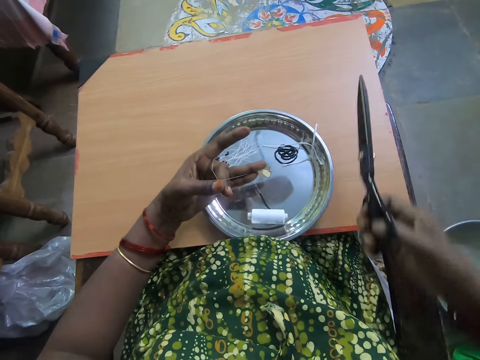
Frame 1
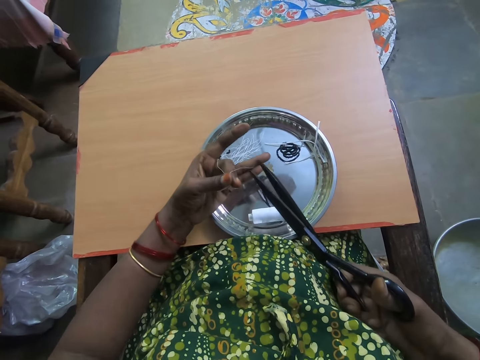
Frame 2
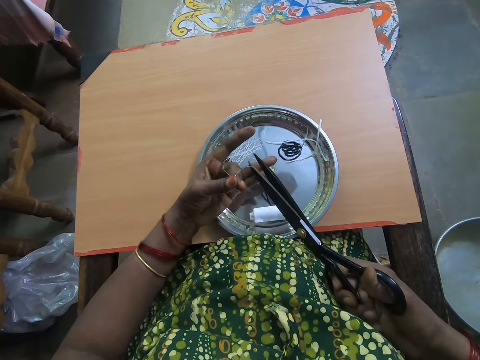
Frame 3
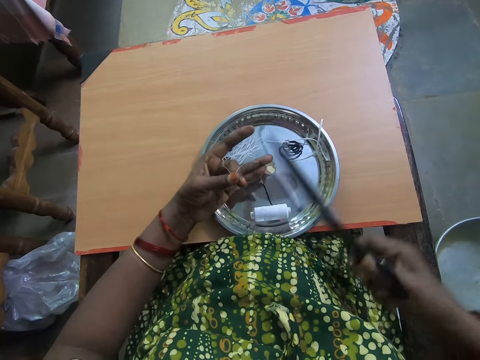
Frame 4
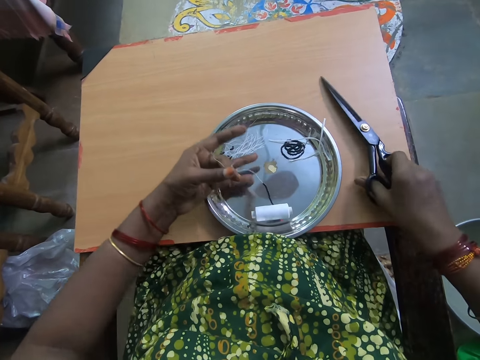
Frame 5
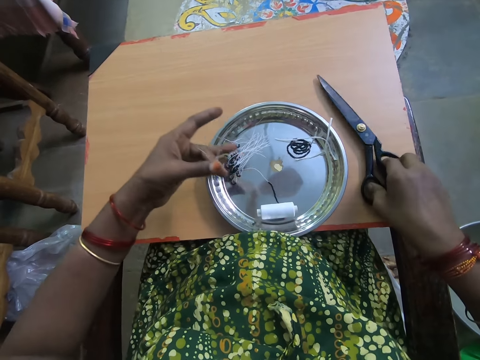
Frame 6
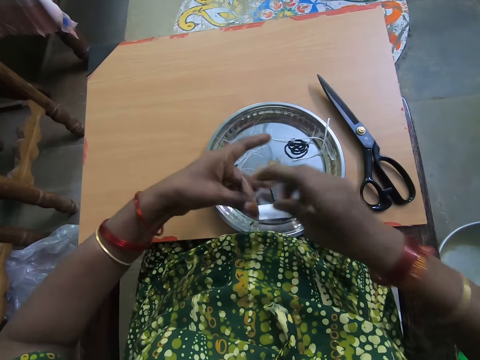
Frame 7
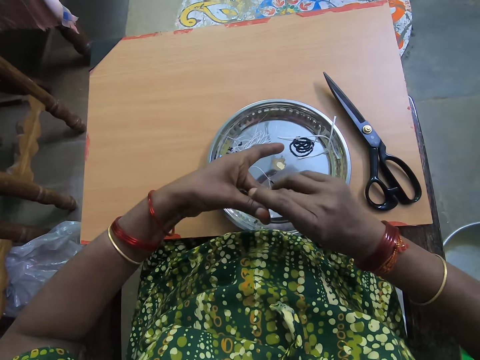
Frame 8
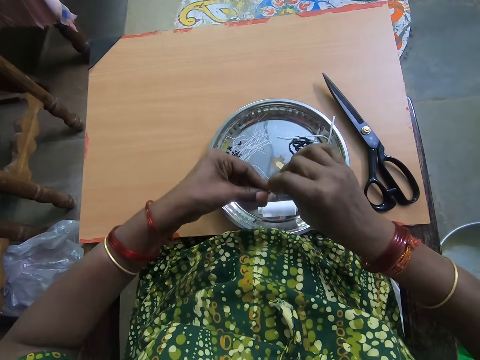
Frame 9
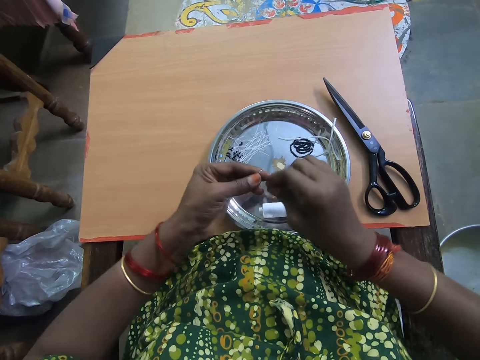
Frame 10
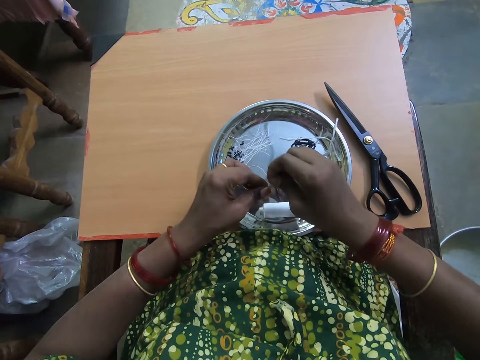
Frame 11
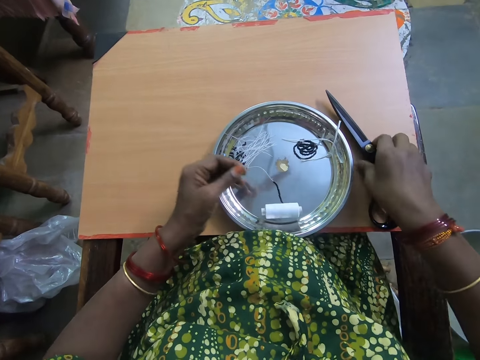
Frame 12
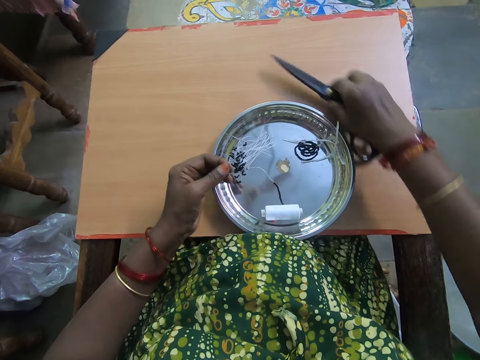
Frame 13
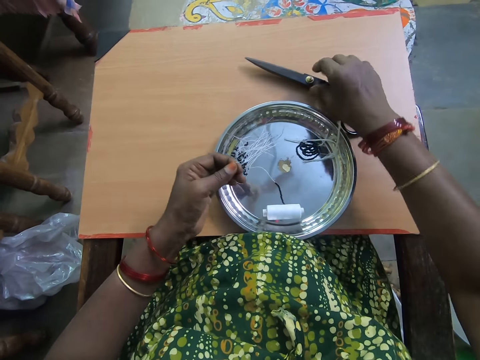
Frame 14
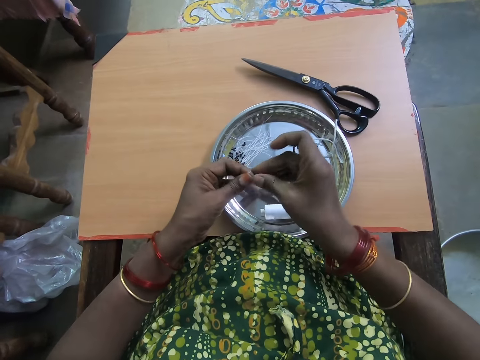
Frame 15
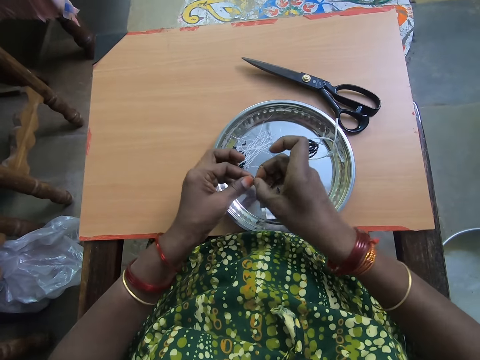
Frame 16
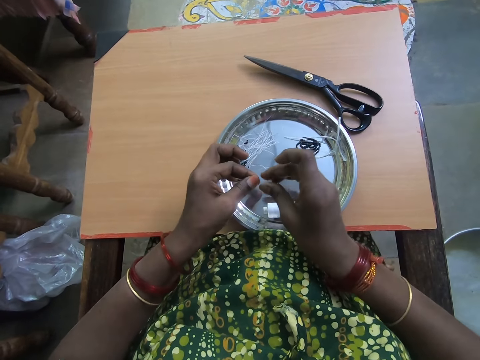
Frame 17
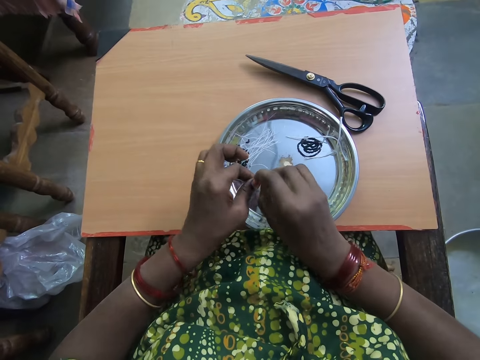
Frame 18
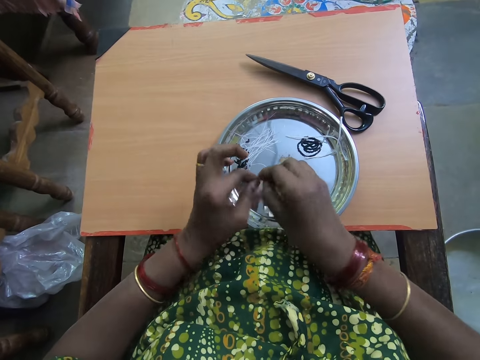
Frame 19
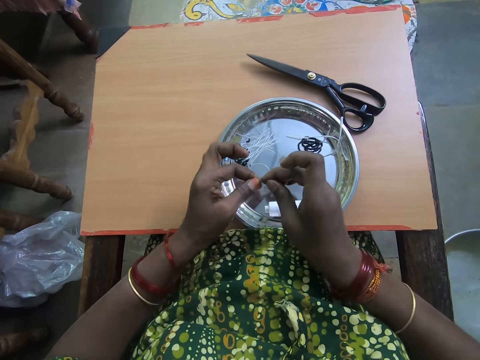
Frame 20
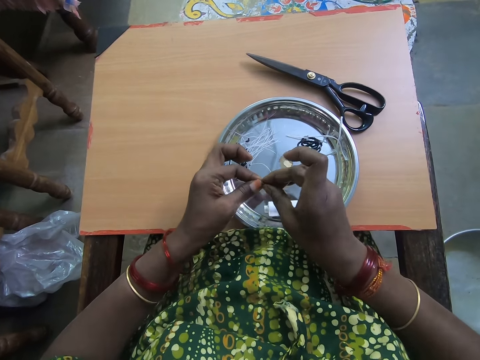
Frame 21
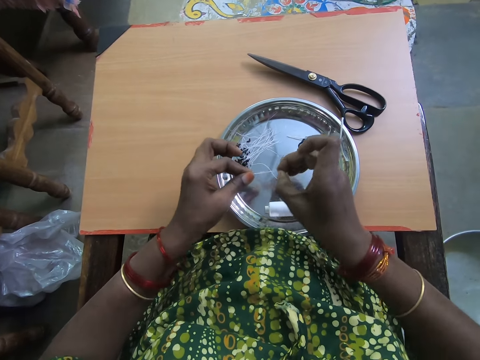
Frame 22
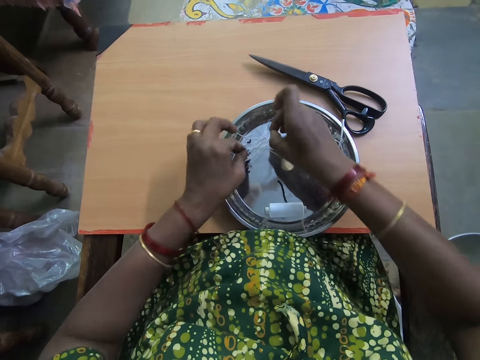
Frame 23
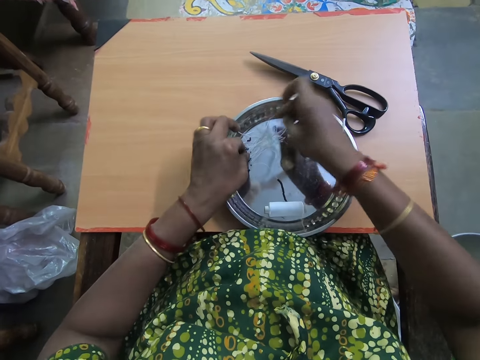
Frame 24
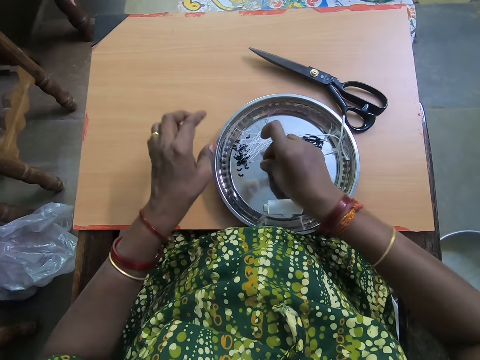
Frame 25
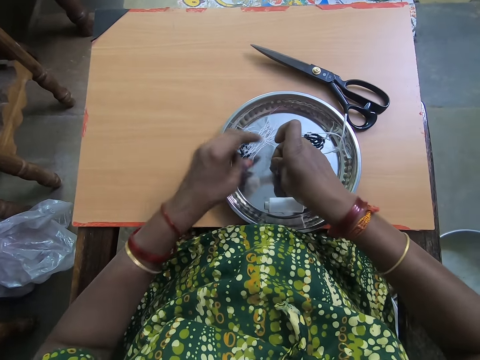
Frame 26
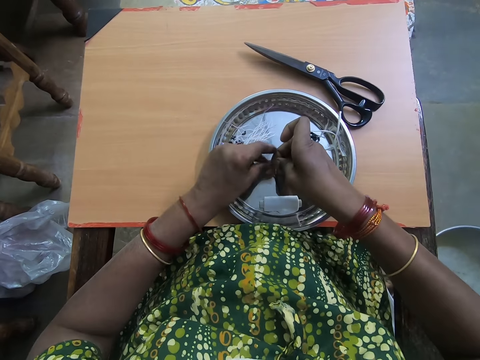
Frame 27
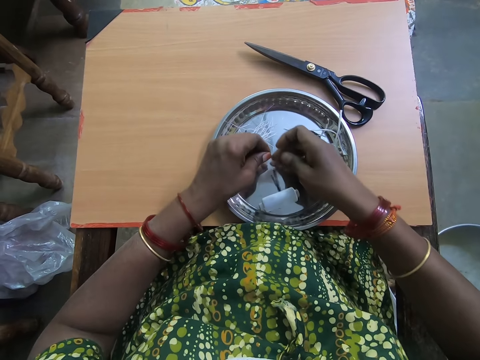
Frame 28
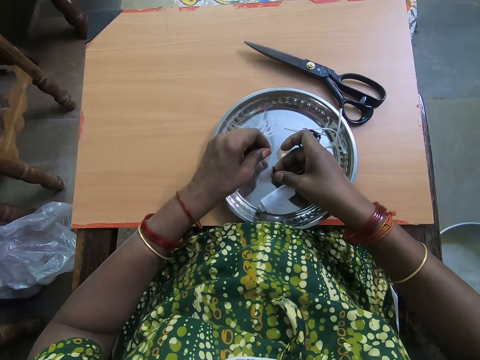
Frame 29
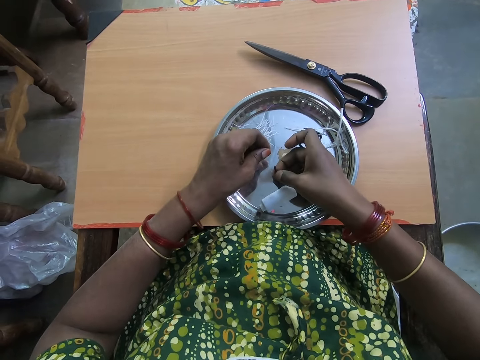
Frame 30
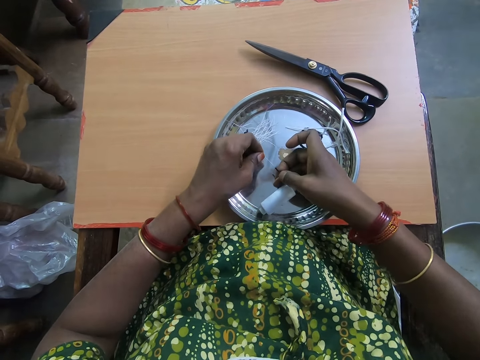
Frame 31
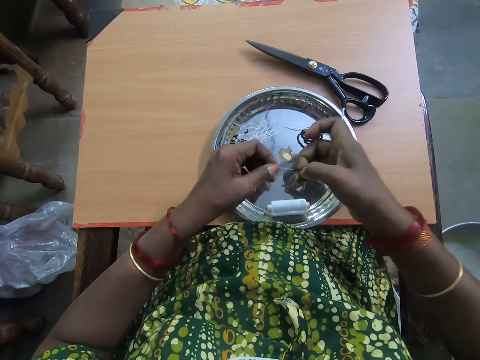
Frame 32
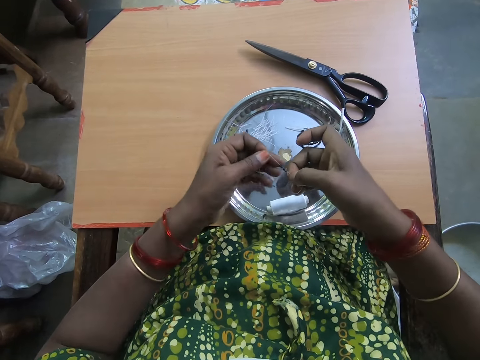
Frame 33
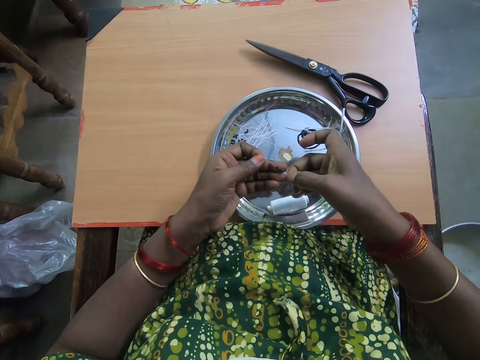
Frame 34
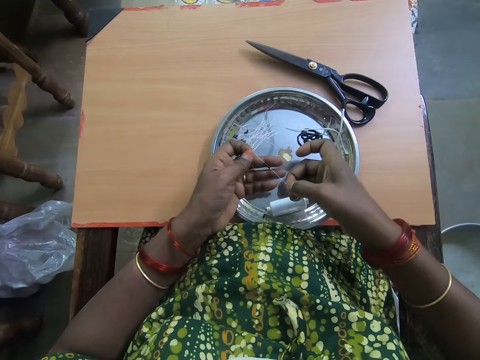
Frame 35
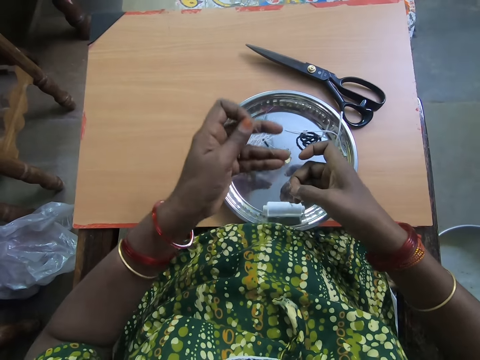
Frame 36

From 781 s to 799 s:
The camera wearer picks the beaded thread or polyester yarn from the plate with her left hand. She picks the scissors from the table. She cuts the beaded thread with the scissors. She drops the scissors on the table with her right hand. She ties the tip of the thread with both hands. She folds the polyester yarn with hands. She picks up the scissors with her right hand from the table. She moves the scissors on the table. She drops the scissors on the table with her right hand. She folds the polyester yarn with hands. She ties the tip of the thread with both hands. She drops the beaded thread on the plate with both hands. She picks the beaded thread from the plate with her right hand. She passes the thread to her left hand. She separates the beads in the thread with her right hand. She pulls the thread with her right hand. She straightens the polyester yarn with hands.

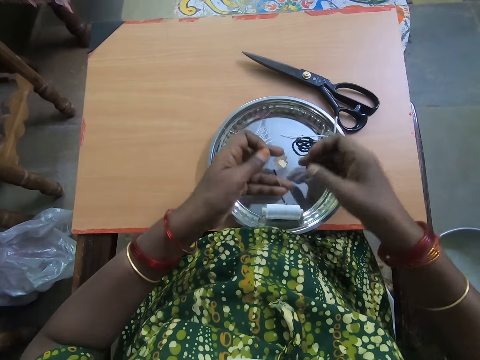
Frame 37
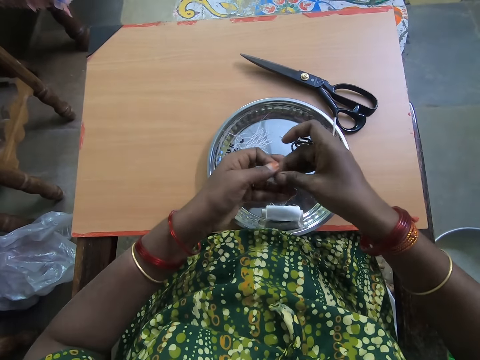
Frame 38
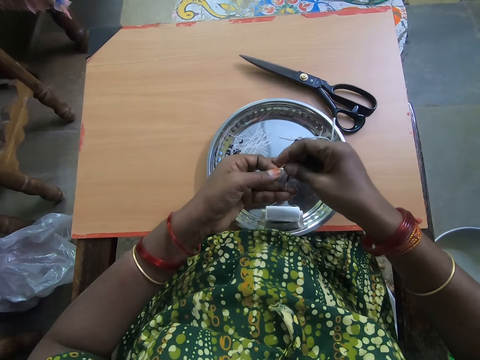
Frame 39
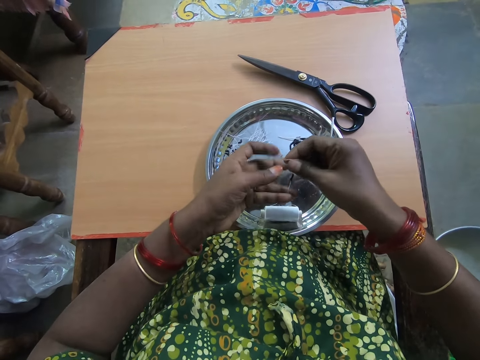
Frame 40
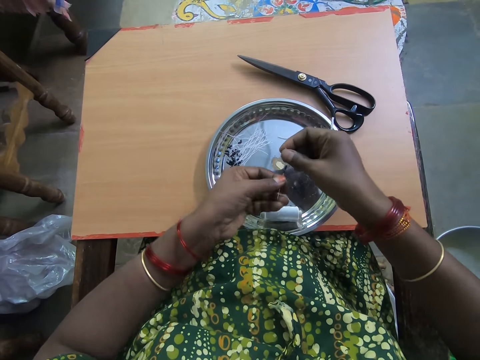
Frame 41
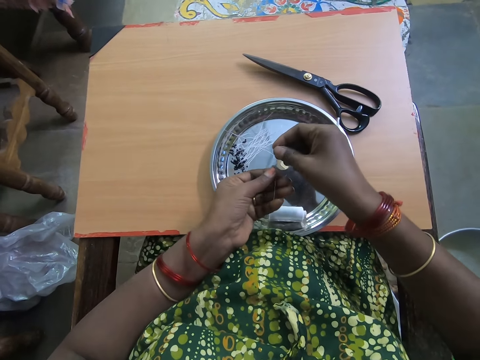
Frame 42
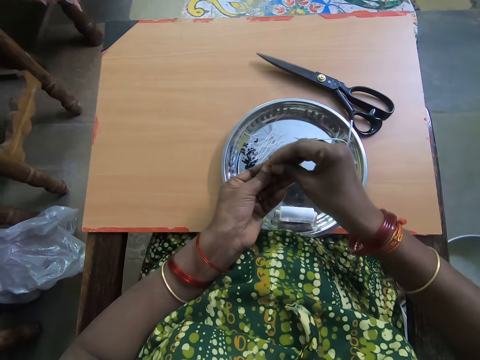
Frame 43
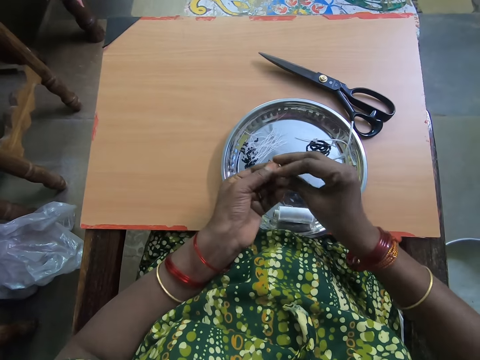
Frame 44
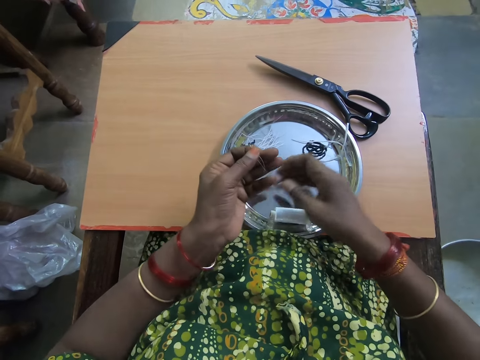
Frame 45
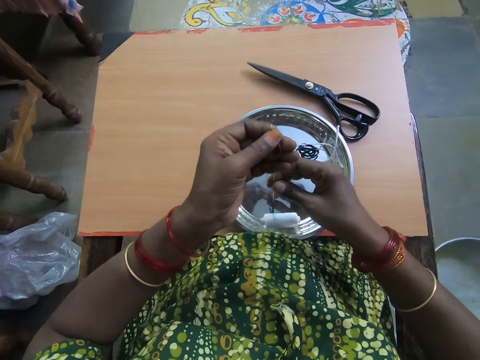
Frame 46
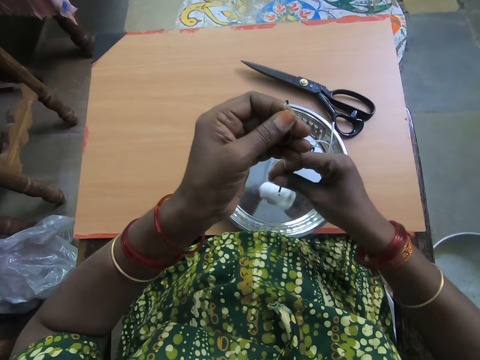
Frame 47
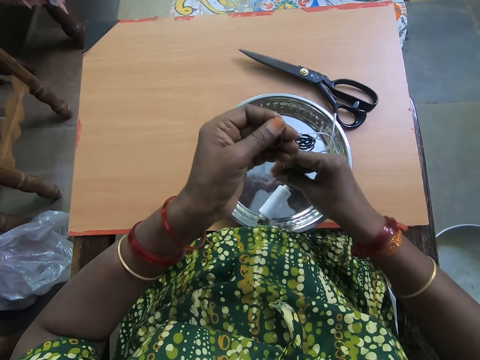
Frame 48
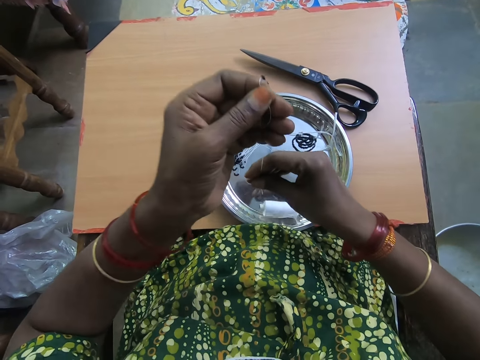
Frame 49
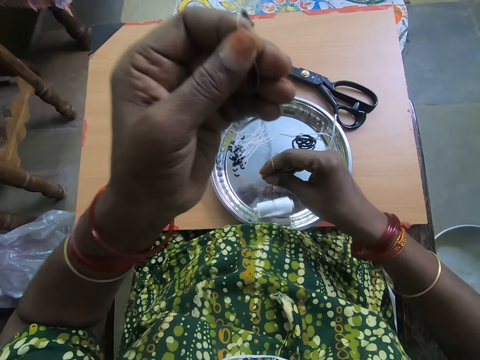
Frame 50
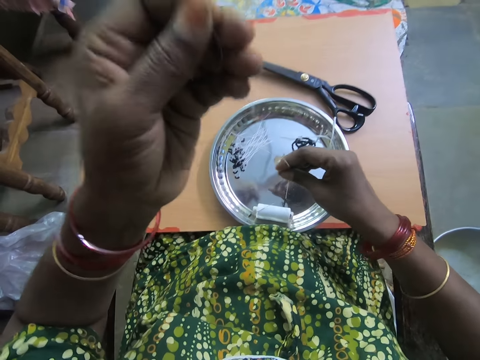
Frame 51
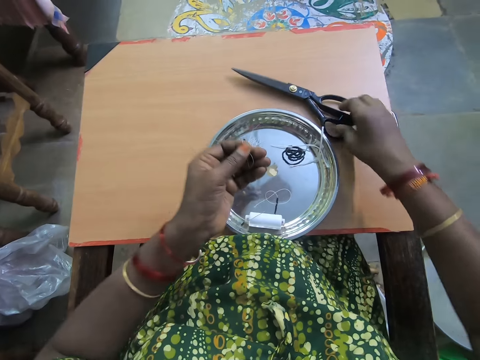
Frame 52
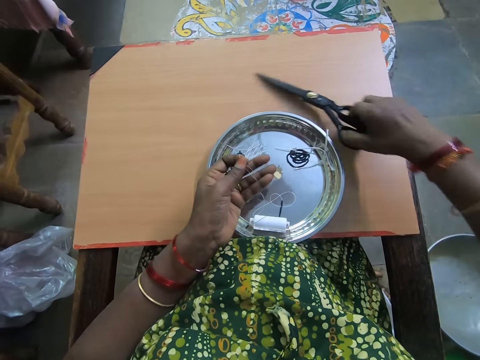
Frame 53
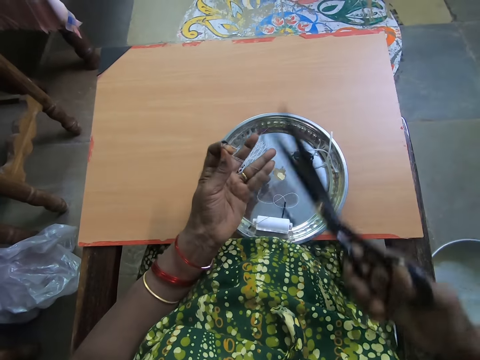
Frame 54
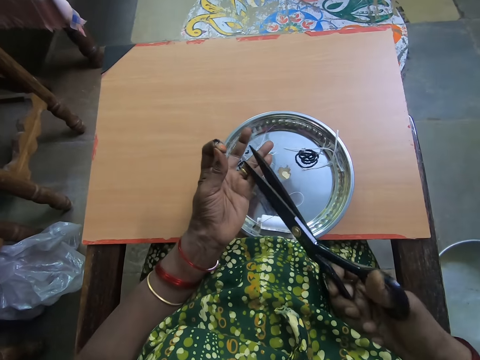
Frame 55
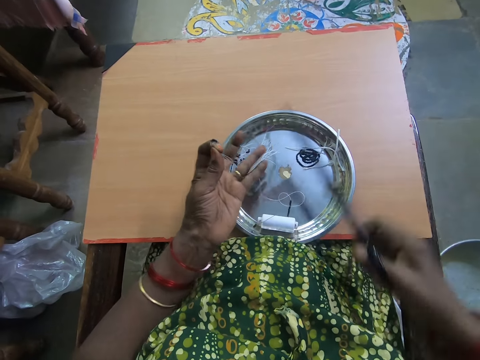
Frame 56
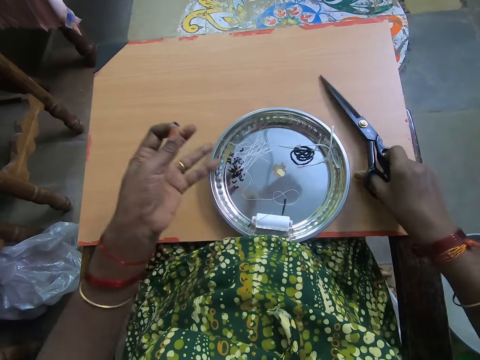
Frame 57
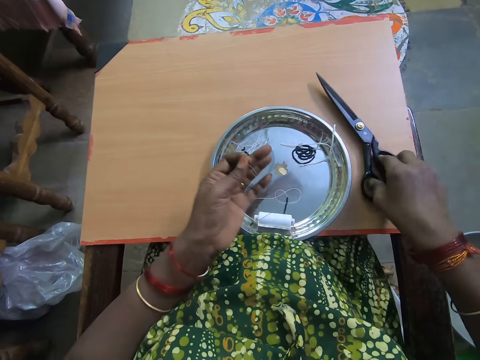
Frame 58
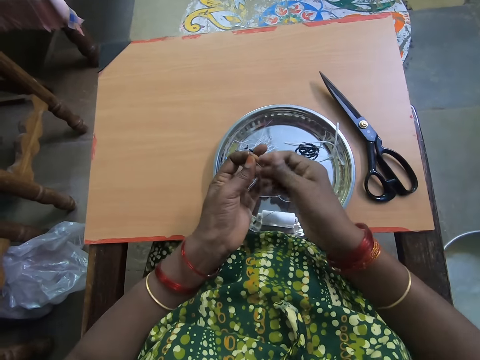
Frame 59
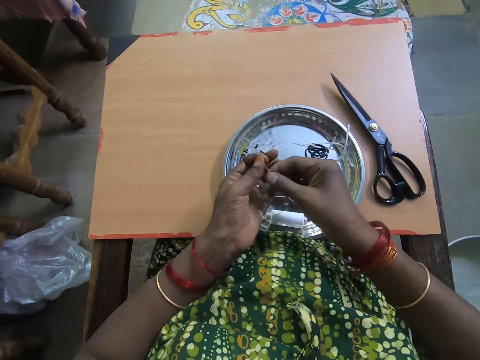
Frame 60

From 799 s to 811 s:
The camera wearer passes the thread or polyester yarn to her right hand. She folds the polyester yarn with hands. She joins the thread together. She pulls the beaded thread up with both hands. She straightens the polyester yarn with hands. She picks up the scissors from the table with her right hand. She cuts the beaded thread with the scissors. She drops the scissors on the table with her right hand. She ties the tip of the thread with both hands.
